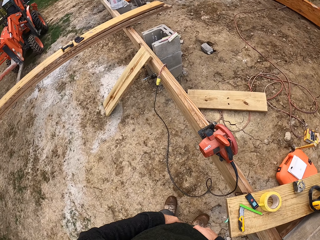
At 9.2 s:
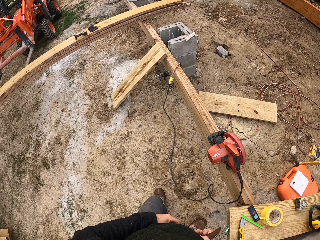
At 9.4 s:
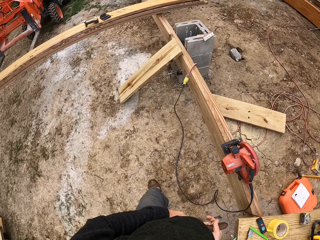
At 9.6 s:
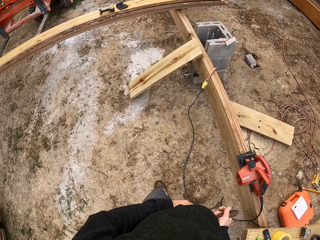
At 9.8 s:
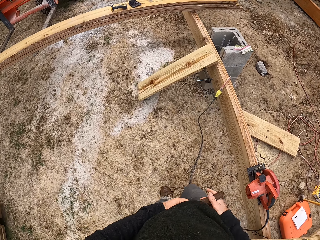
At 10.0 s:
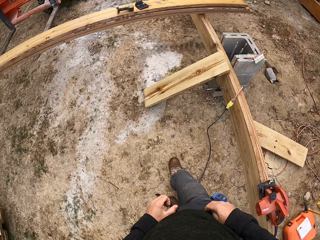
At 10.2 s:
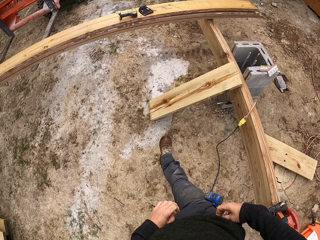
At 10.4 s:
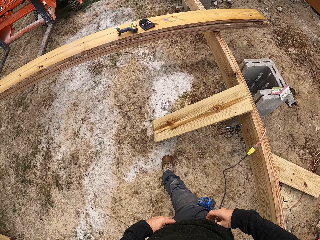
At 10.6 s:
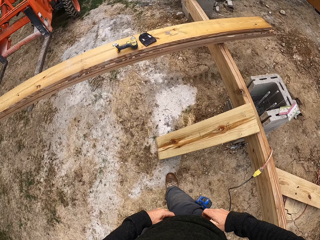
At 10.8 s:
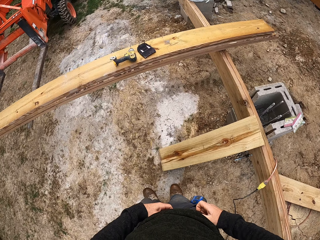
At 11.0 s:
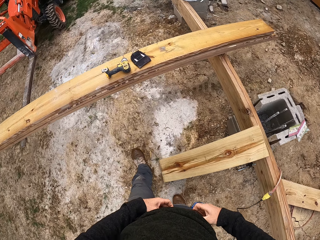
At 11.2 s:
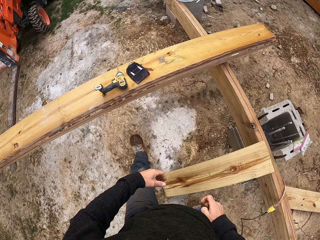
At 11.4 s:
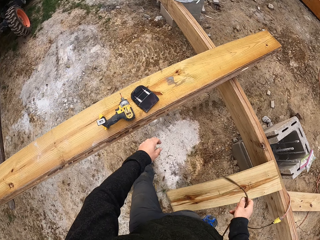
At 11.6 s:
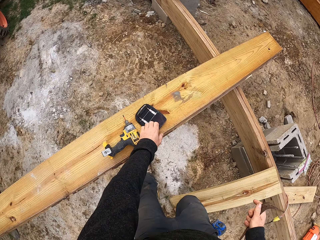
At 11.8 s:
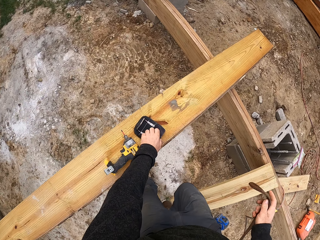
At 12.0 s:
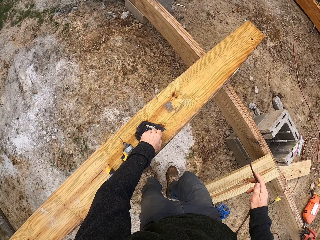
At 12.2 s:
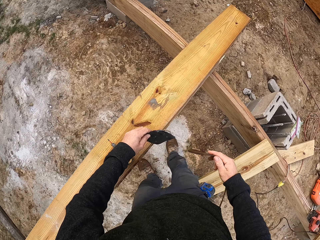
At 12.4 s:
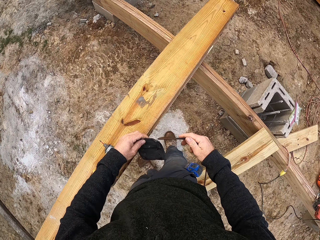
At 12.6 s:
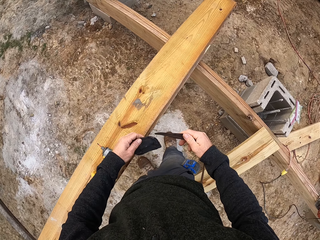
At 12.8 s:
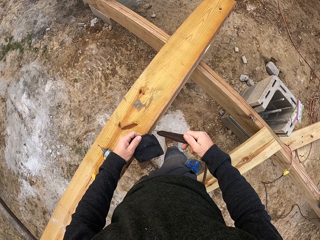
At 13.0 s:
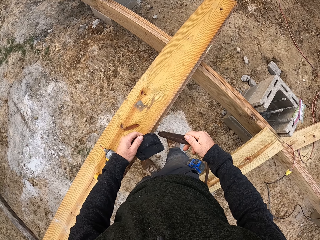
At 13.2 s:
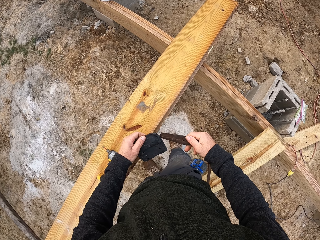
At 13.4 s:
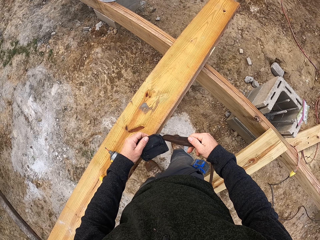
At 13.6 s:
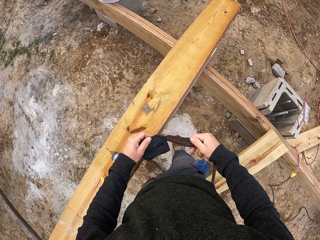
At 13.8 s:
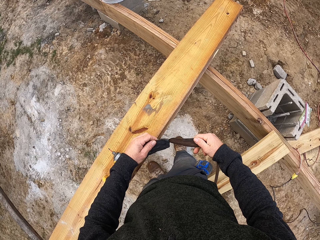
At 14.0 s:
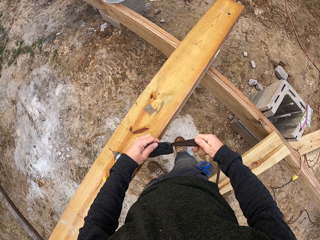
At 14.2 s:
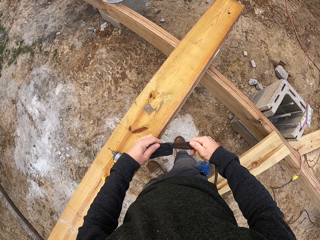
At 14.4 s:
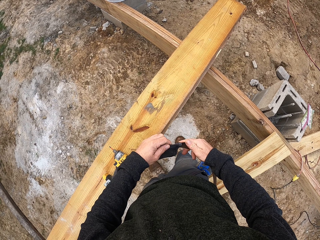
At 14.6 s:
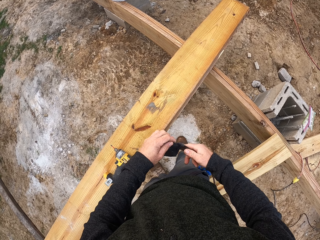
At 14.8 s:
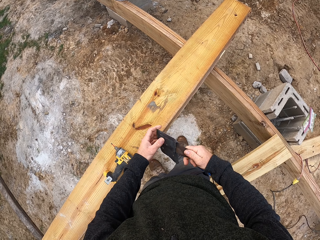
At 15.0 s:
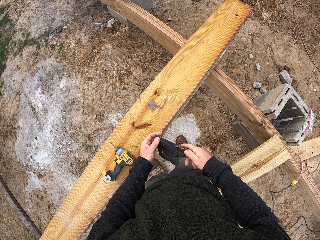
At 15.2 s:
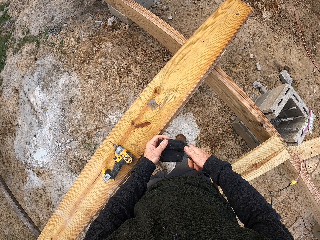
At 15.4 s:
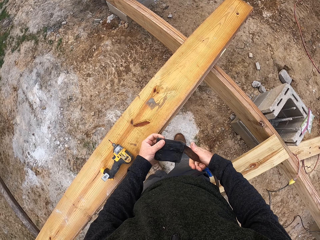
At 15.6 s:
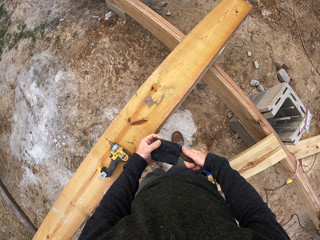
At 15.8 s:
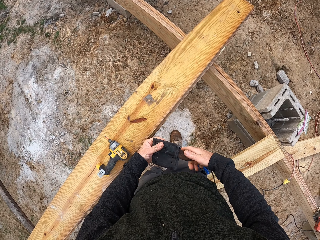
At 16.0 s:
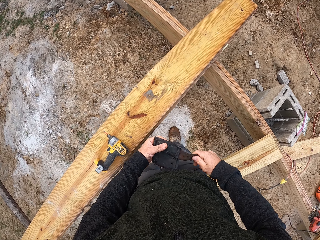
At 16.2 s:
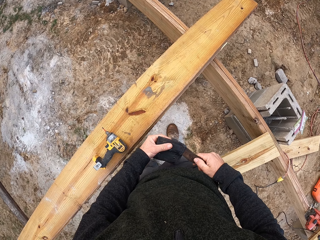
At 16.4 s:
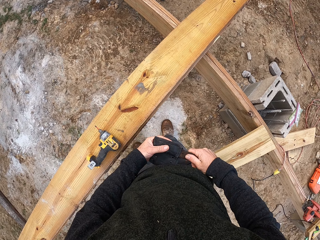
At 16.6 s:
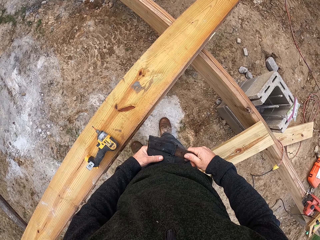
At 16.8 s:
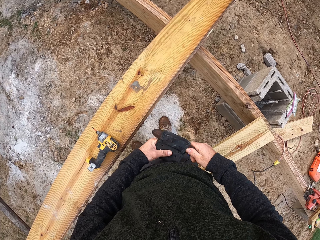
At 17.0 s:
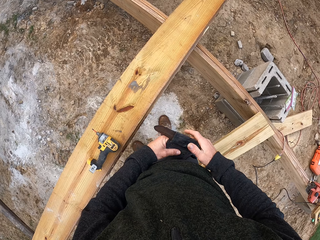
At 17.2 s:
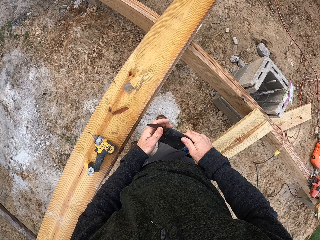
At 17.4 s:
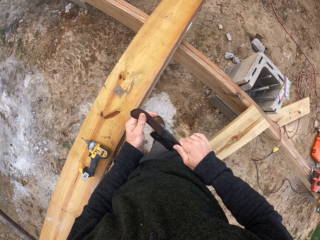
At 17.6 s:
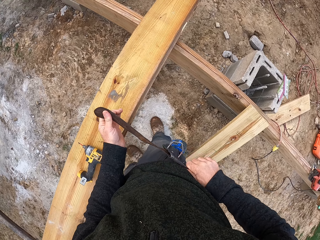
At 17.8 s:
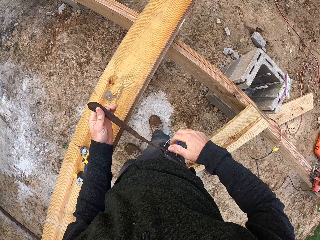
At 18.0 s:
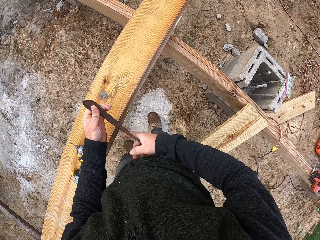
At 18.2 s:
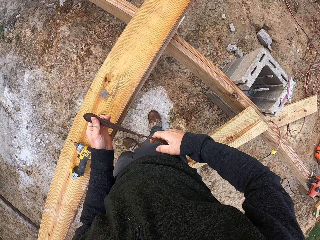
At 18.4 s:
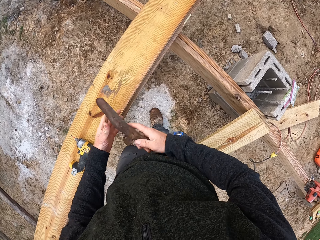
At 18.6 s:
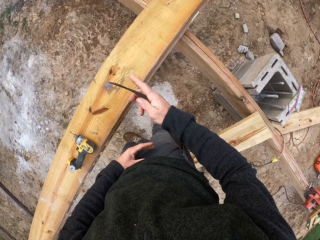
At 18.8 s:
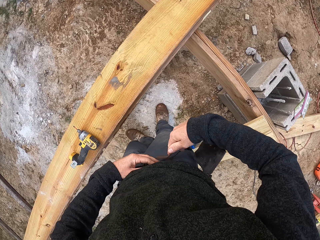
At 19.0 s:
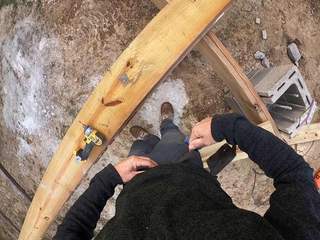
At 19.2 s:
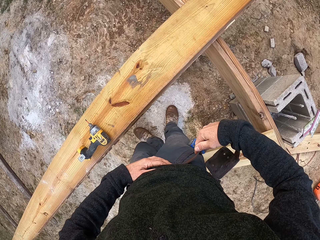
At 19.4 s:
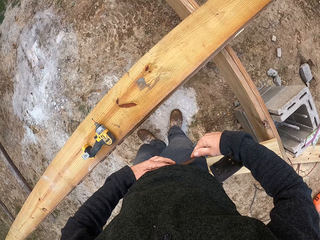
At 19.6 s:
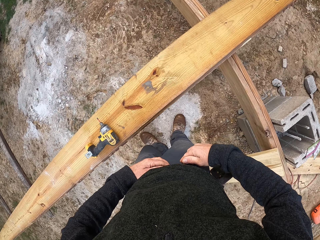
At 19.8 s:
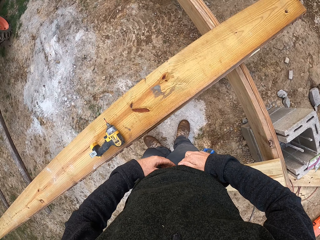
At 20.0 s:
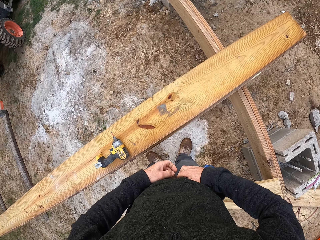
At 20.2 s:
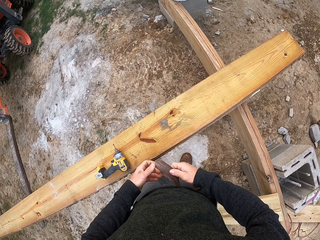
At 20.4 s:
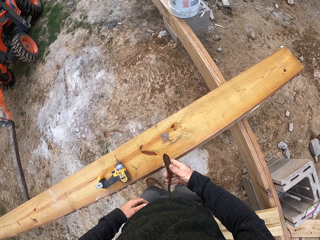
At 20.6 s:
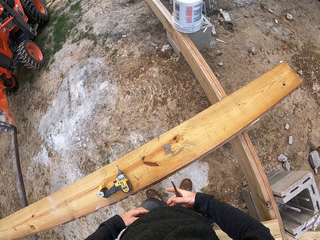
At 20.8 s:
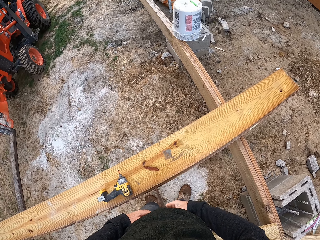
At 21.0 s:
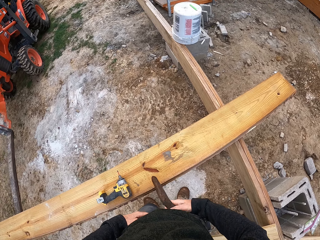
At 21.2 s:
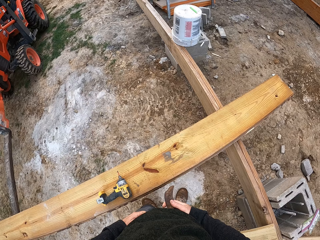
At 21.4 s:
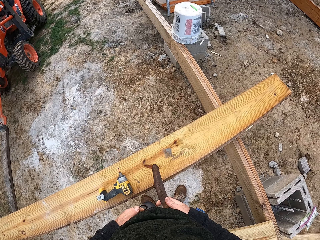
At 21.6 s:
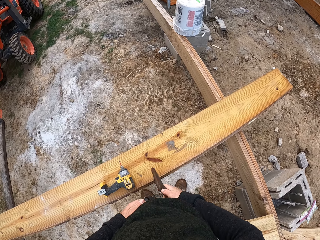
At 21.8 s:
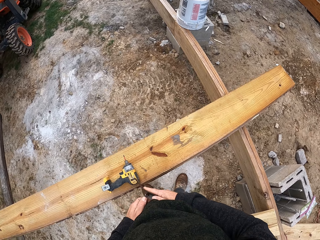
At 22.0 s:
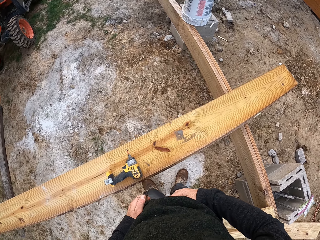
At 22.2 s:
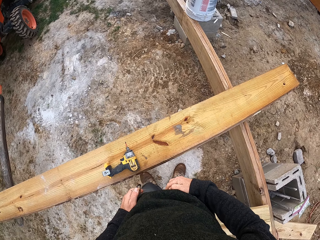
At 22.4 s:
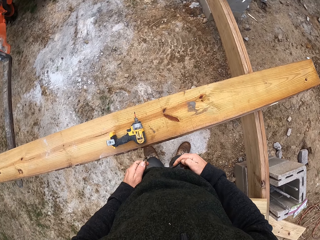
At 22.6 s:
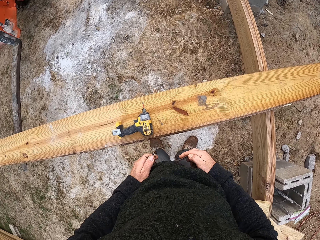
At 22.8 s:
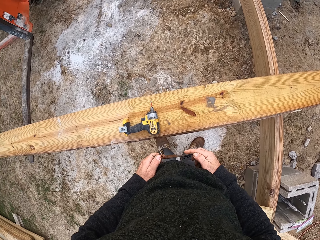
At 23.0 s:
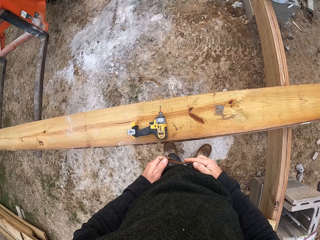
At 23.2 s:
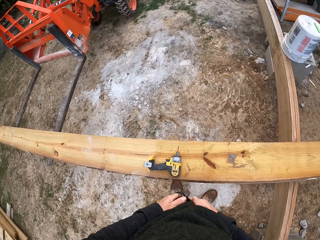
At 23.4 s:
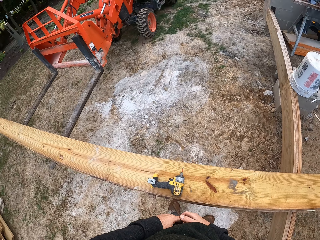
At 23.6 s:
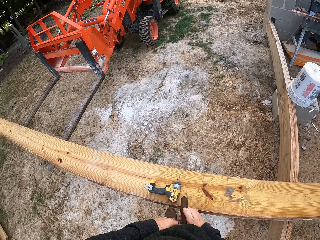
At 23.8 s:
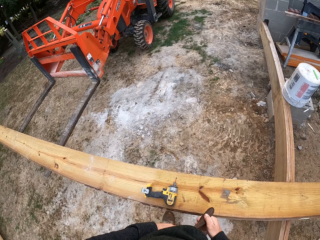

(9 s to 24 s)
The camera wearer opens the trouser belt. They pick up the belt wallet. They insert the wallet in the belt. They fasten the belt. They wear the belt.

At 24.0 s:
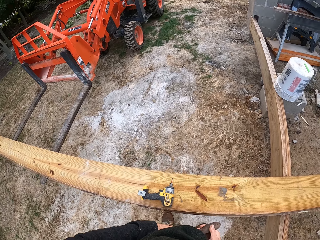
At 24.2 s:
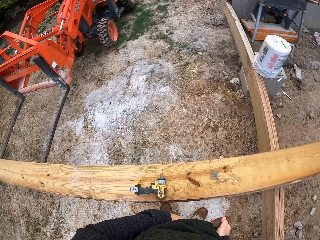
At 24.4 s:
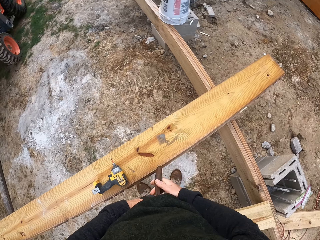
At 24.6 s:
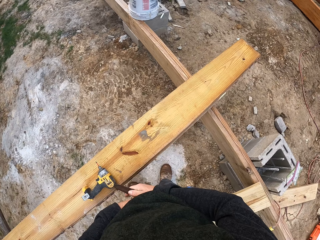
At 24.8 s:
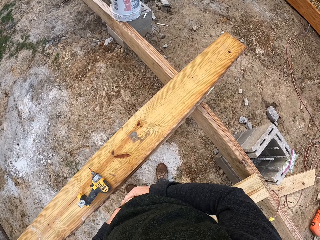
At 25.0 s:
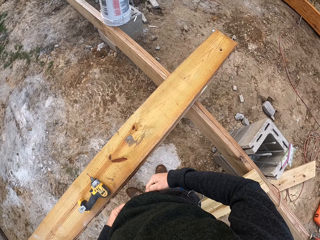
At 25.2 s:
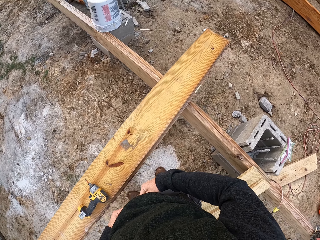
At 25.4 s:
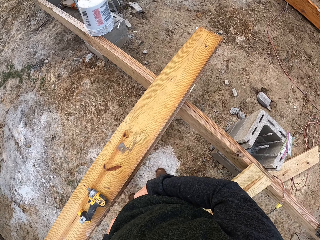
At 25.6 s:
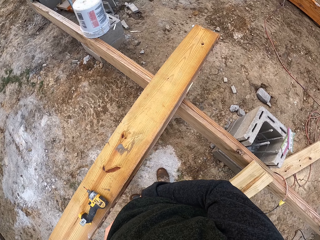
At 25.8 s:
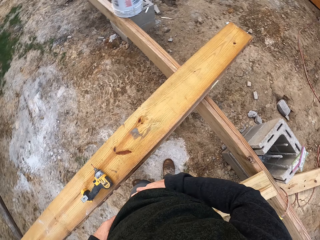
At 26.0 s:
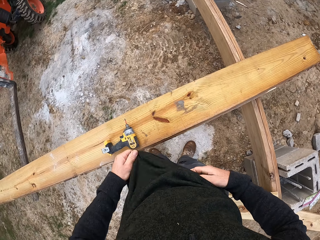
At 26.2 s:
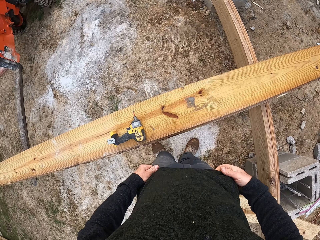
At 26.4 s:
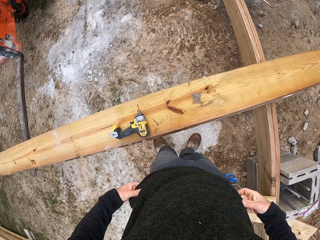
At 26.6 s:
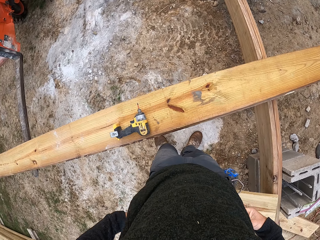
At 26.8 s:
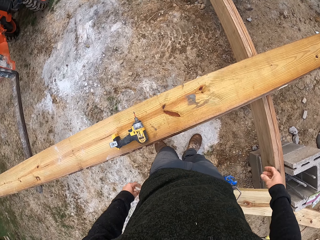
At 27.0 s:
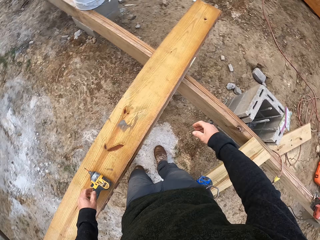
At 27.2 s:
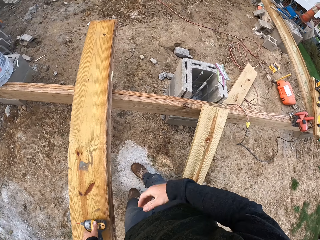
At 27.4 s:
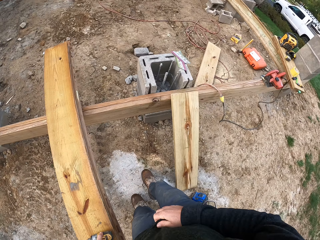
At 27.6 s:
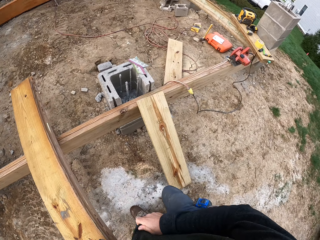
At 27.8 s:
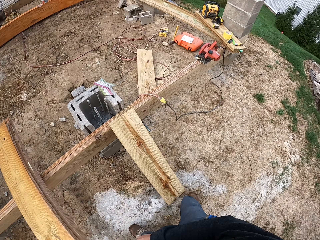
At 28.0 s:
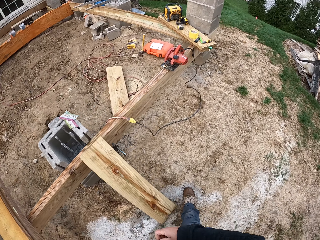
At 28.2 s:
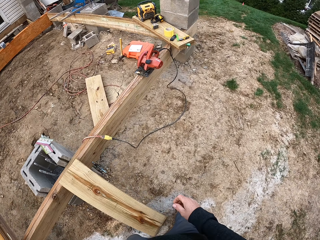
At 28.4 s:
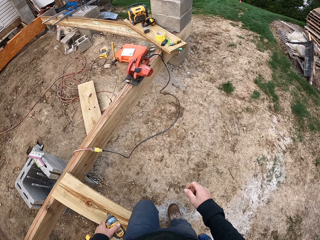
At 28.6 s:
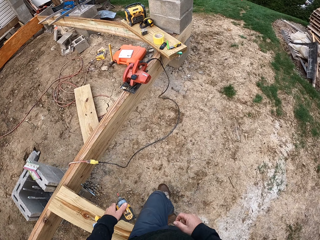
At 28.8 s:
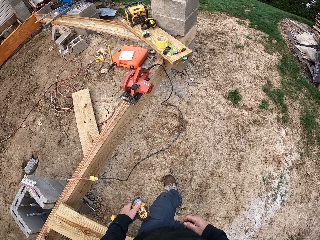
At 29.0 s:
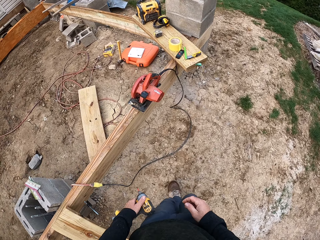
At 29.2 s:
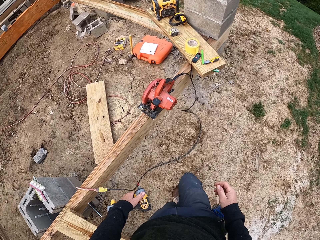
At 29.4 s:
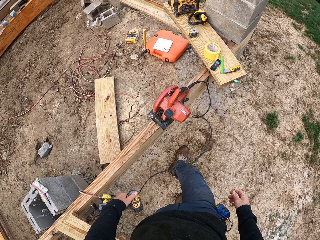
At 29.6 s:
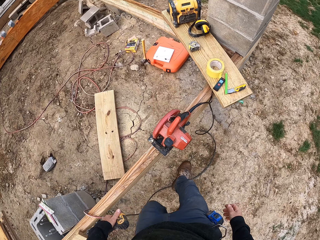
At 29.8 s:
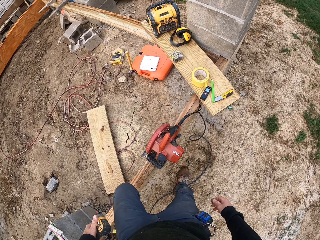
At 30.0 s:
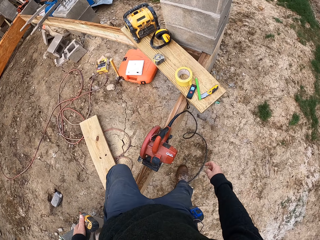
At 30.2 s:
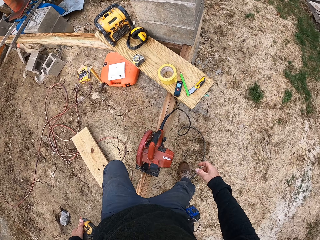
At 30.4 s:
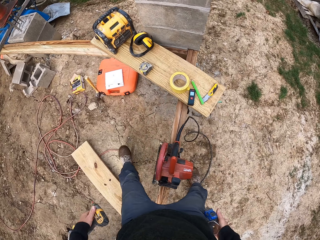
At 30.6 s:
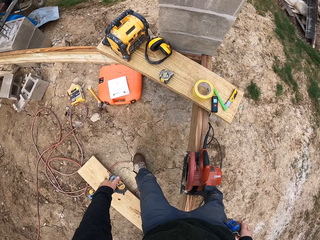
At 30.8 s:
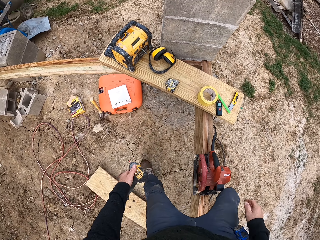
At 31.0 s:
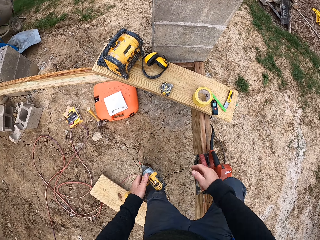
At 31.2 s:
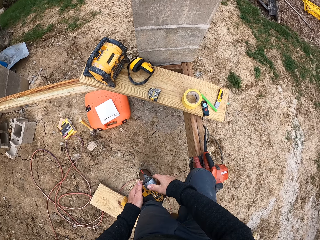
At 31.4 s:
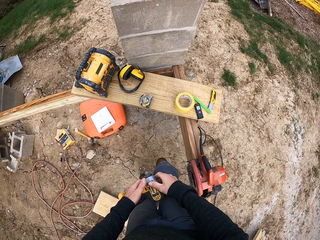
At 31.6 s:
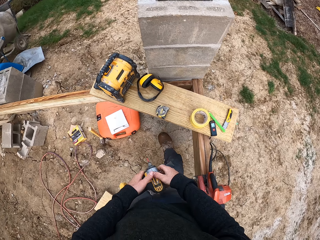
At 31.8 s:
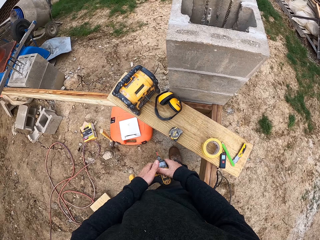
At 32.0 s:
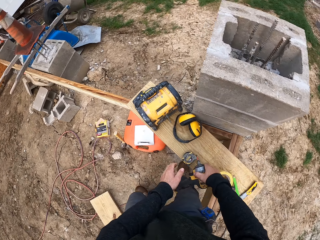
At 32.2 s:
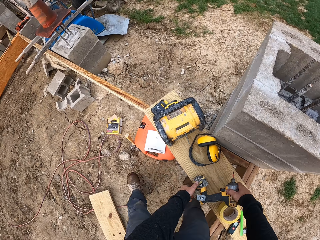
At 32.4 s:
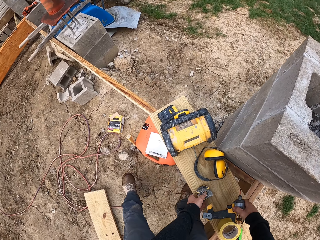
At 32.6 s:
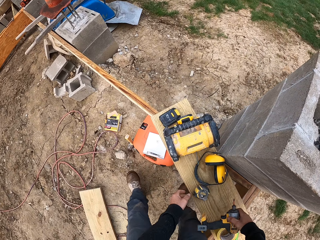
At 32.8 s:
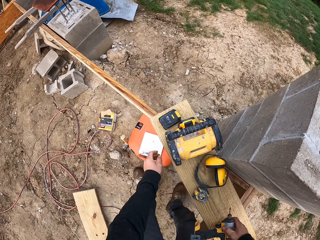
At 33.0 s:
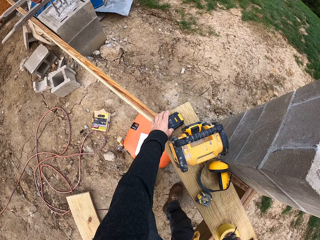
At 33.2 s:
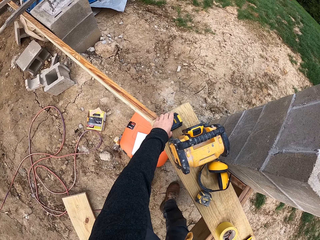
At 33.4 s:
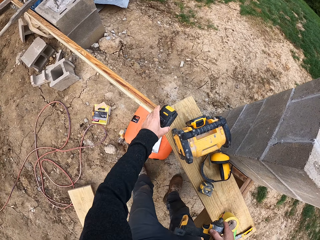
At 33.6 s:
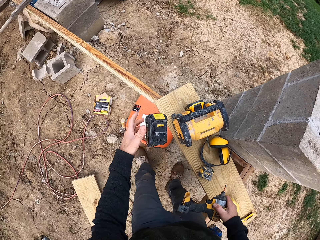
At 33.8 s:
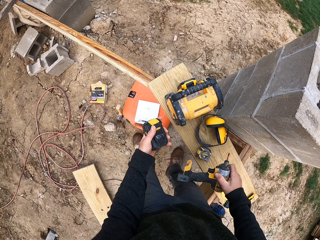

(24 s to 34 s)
The camera wearer picks up a hand drill. They walk around. They move a tape measure on the board. They pick up a hand drill battery.
